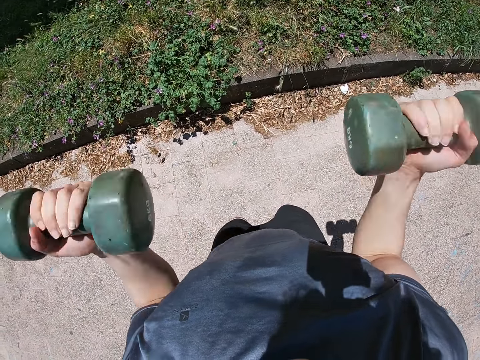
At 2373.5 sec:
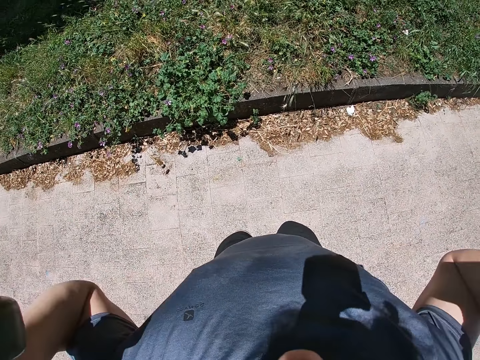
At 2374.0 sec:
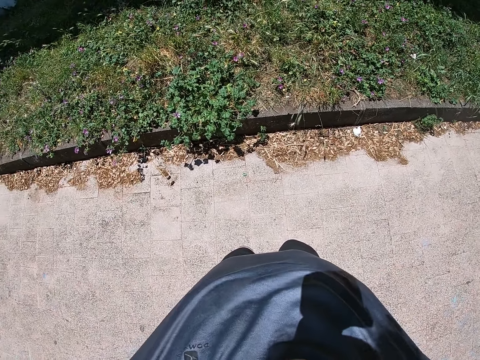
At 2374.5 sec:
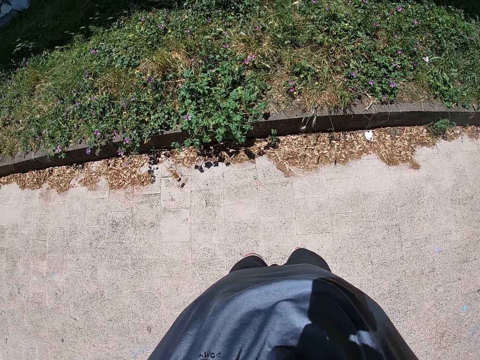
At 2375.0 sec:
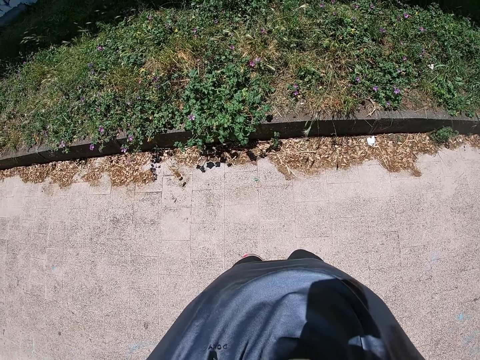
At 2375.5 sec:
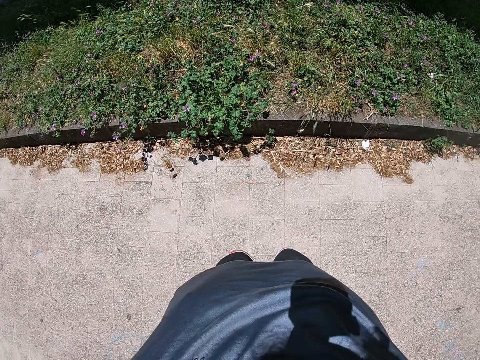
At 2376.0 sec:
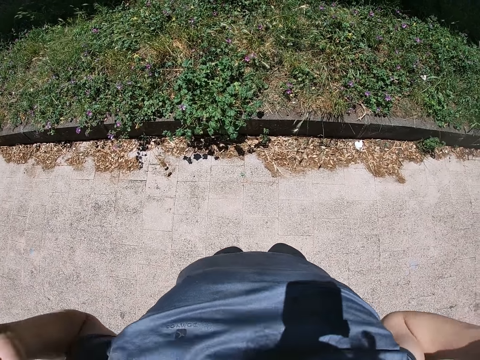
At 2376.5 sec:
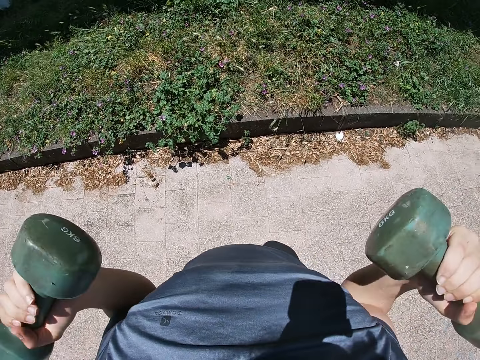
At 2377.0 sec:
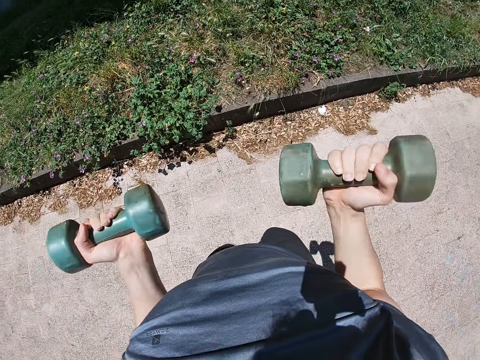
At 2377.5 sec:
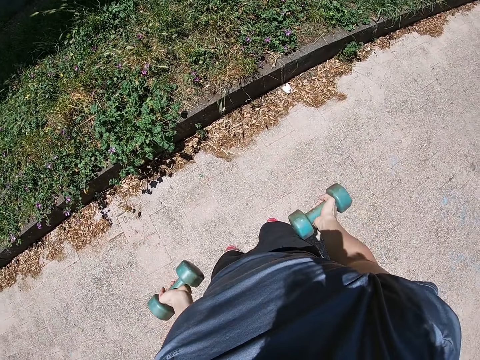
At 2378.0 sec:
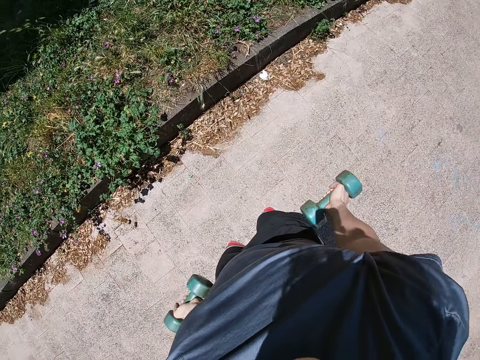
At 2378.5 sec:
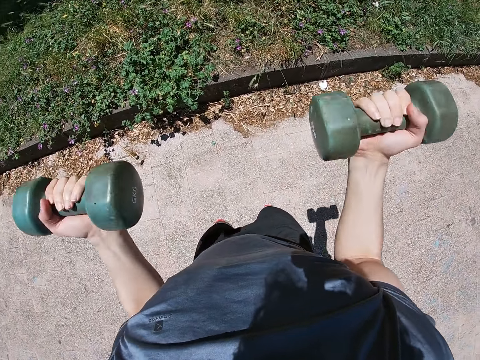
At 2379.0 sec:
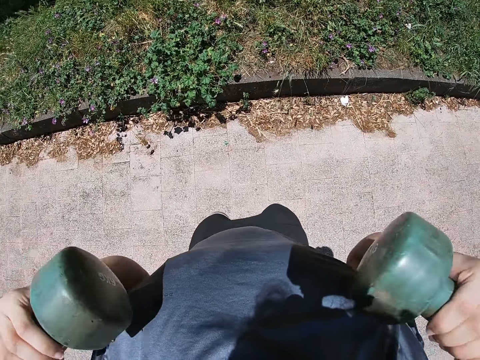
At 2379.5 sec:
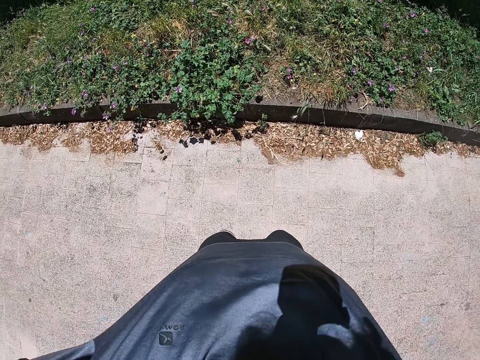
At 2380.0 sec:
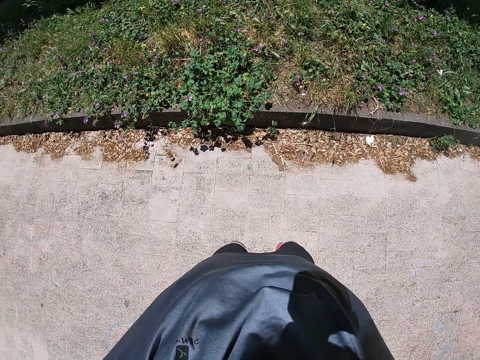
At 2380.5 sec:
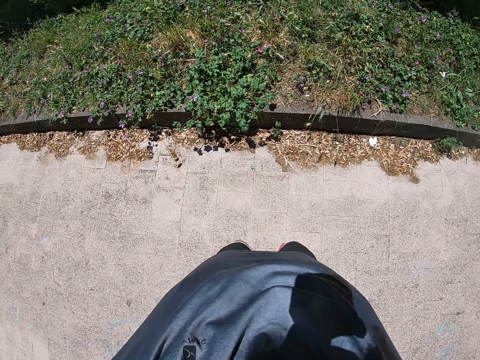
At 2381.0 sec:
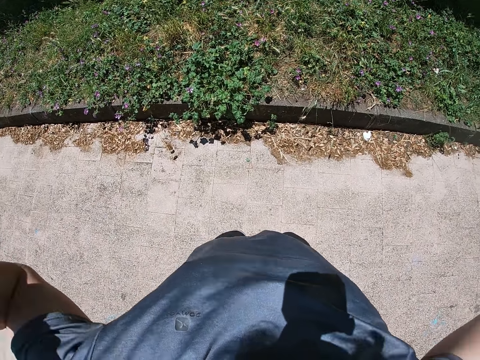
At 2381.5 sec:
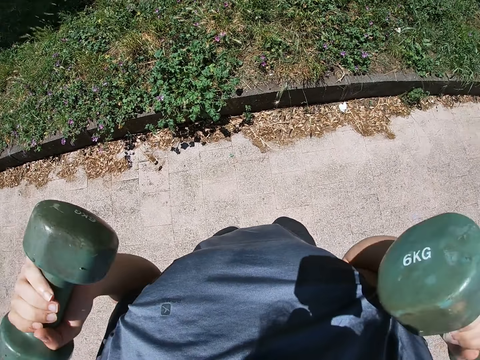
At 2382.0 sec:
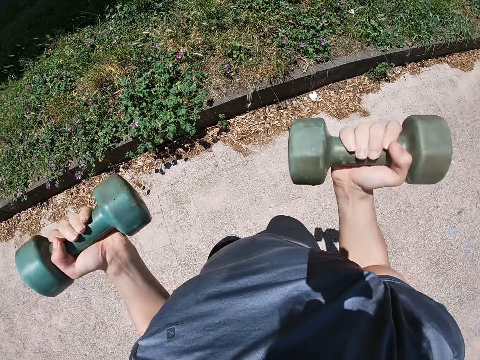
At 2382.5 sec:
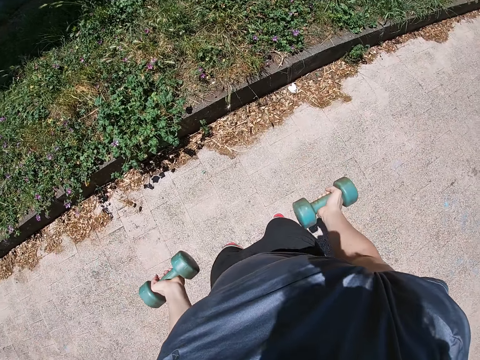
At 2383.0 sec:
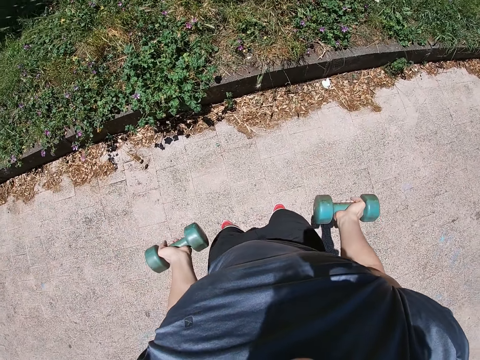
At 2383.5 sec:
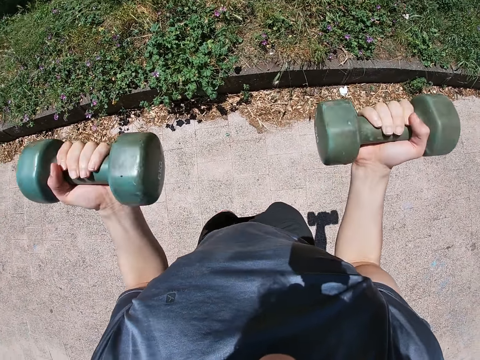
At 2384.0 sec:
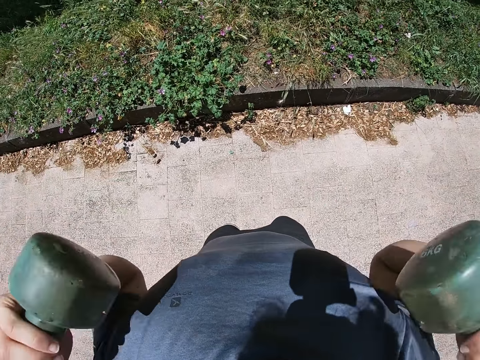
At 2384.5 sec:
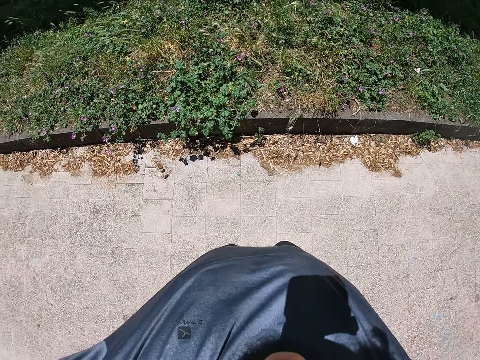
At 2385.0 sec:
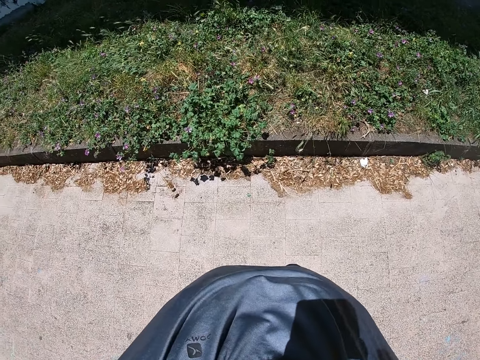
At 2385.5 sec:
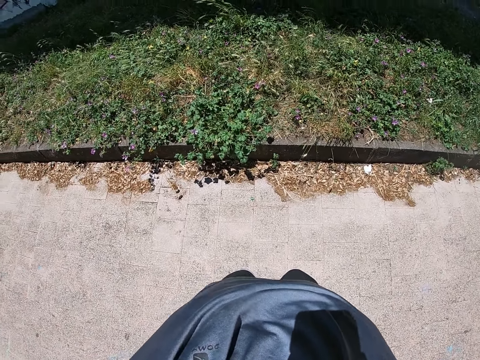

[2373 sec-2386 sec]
The camera wearer lifts the dumbbells towards his chest with both hands. He stretches both hands sideways with the dumbbells in them. He lowers the dumbbells with both hands. He lifts the dumbbells towards his chest with both hands. He stretches both hands sideways with the dumbbells in them. He lowers the dumbbells with both hands. He lifts the dumbbells towards his chest with both hands. He stretches both hands sideways with the dumbbells in them.

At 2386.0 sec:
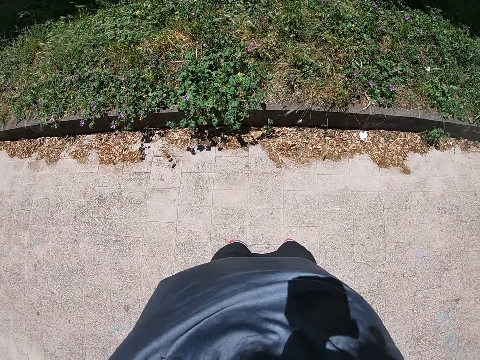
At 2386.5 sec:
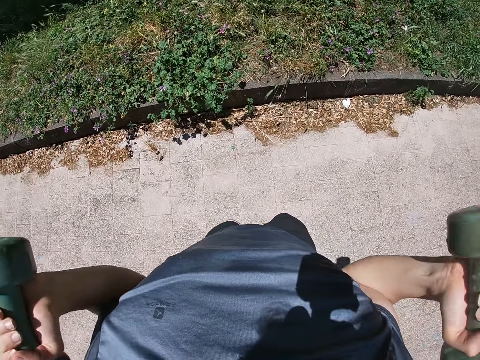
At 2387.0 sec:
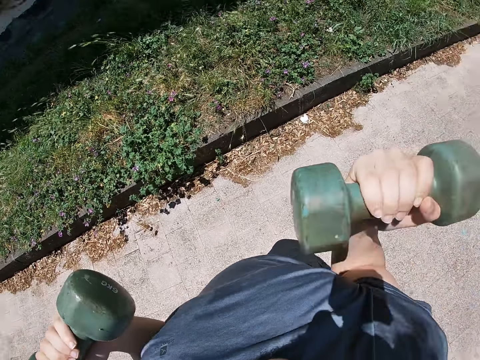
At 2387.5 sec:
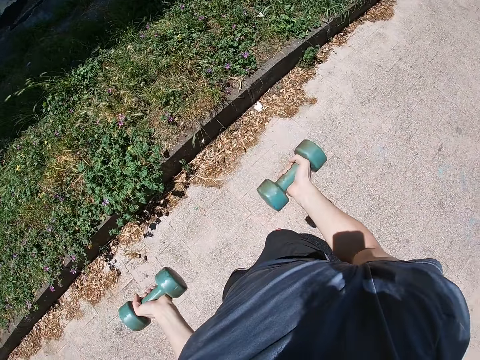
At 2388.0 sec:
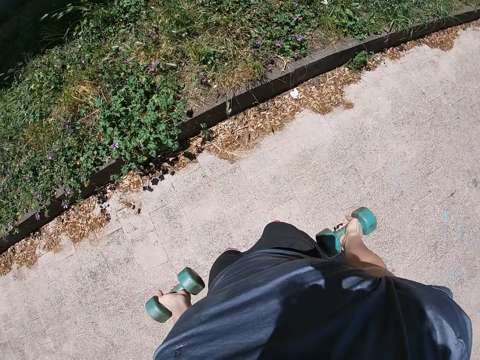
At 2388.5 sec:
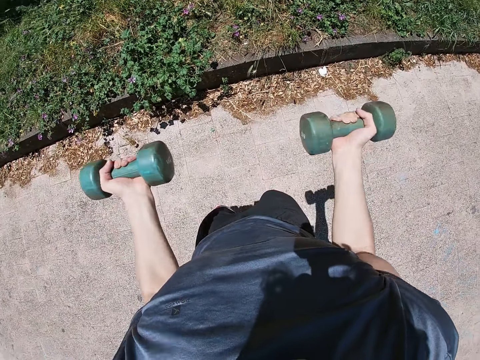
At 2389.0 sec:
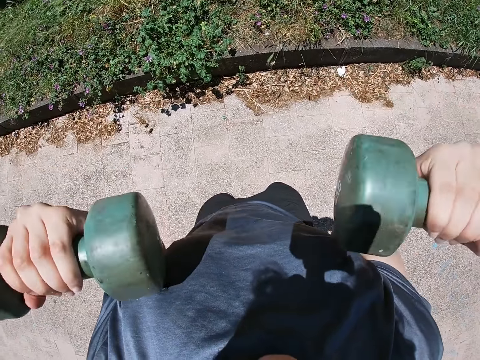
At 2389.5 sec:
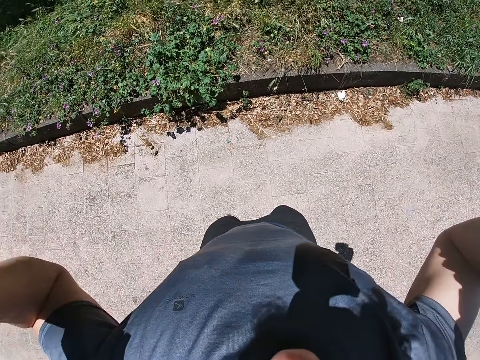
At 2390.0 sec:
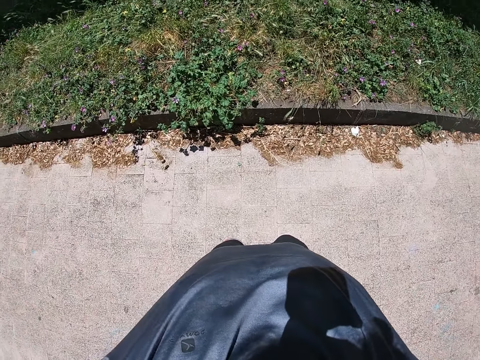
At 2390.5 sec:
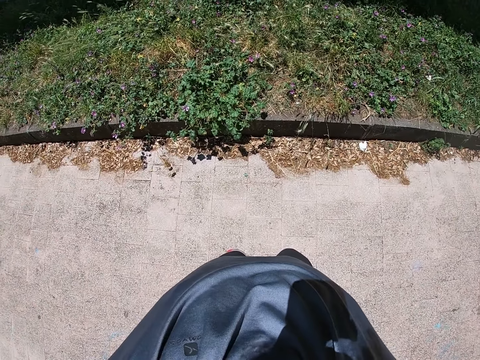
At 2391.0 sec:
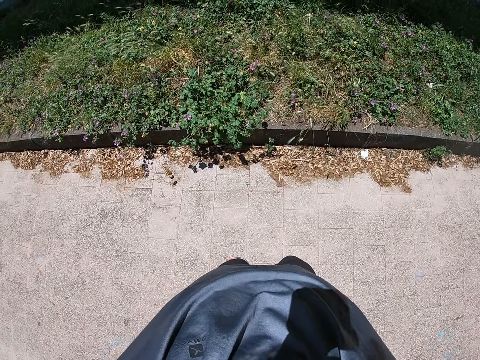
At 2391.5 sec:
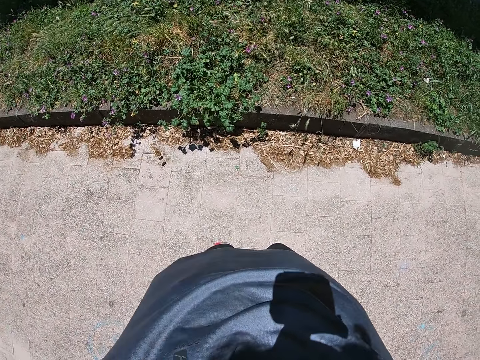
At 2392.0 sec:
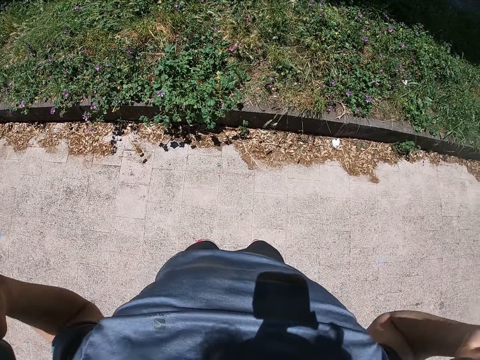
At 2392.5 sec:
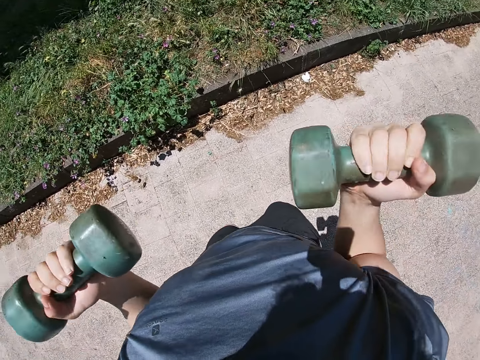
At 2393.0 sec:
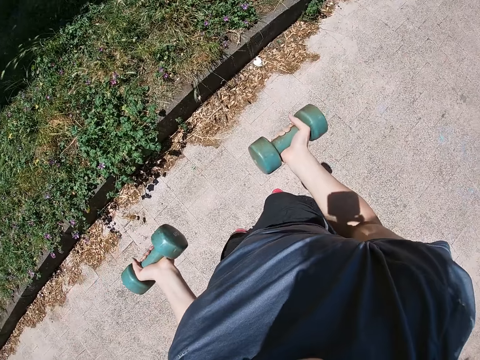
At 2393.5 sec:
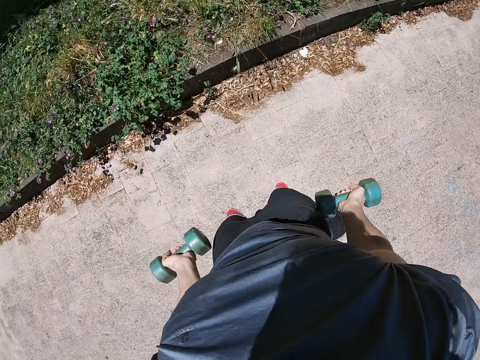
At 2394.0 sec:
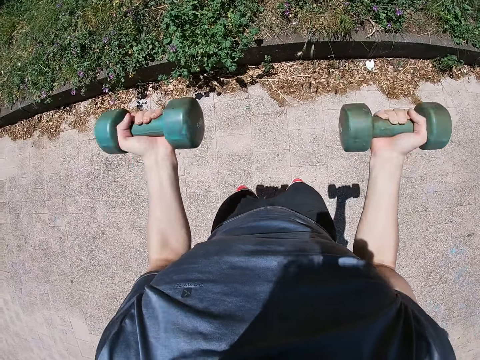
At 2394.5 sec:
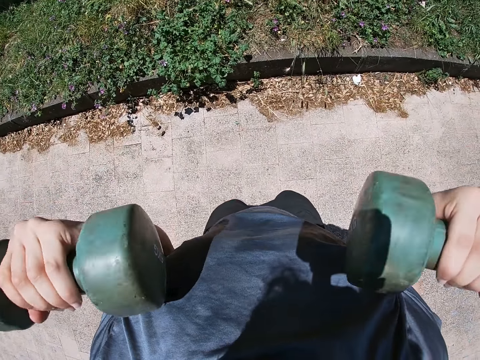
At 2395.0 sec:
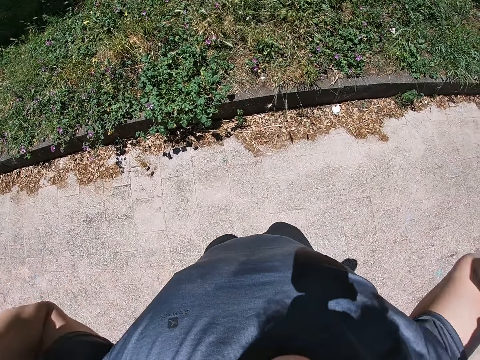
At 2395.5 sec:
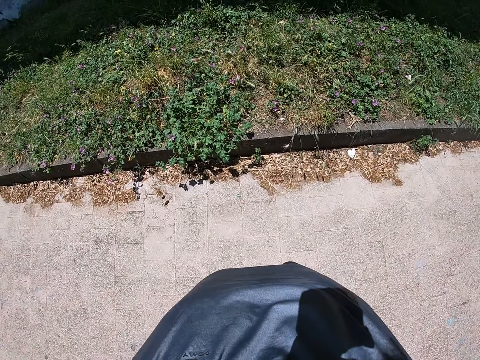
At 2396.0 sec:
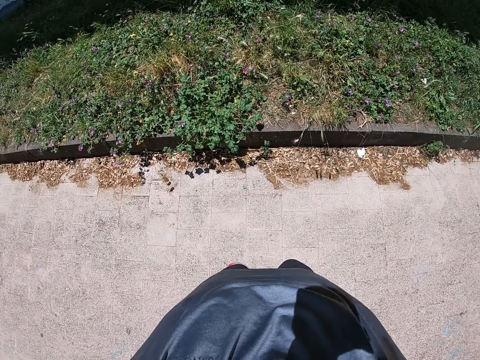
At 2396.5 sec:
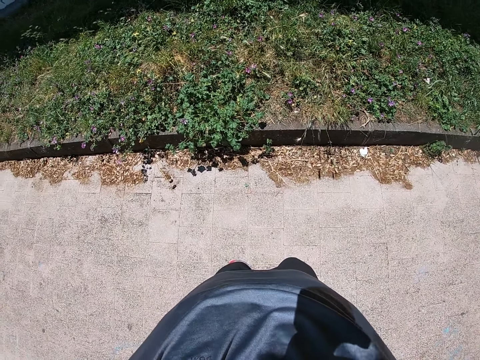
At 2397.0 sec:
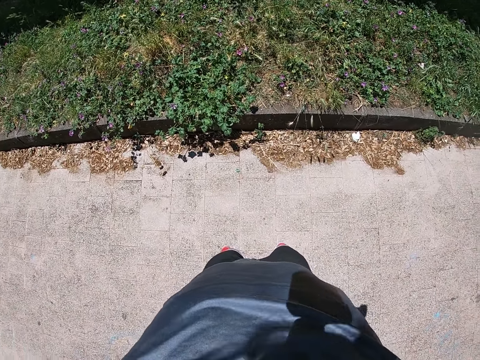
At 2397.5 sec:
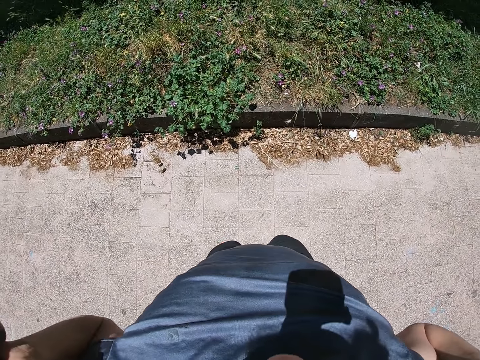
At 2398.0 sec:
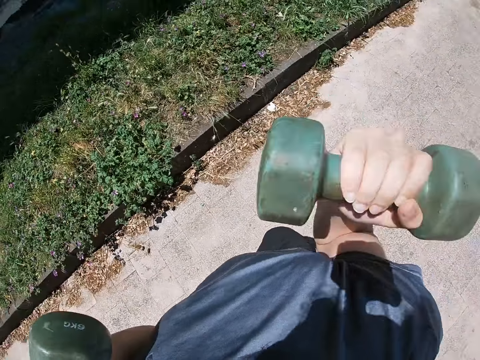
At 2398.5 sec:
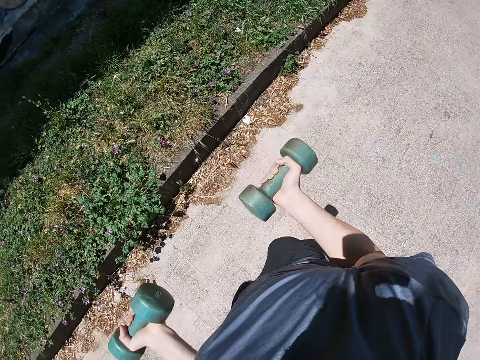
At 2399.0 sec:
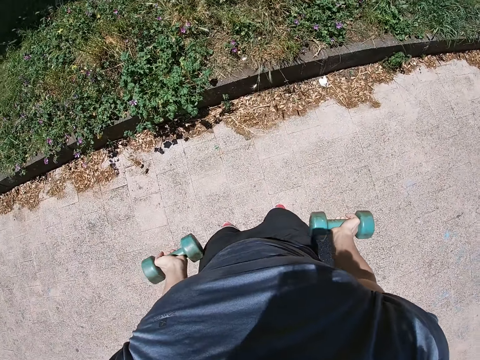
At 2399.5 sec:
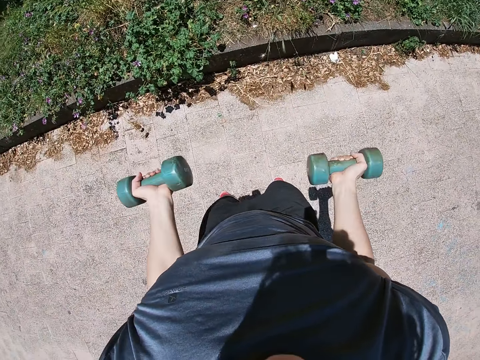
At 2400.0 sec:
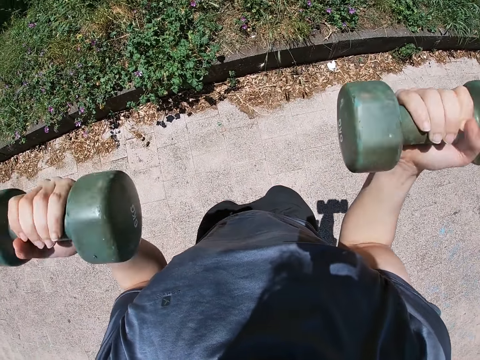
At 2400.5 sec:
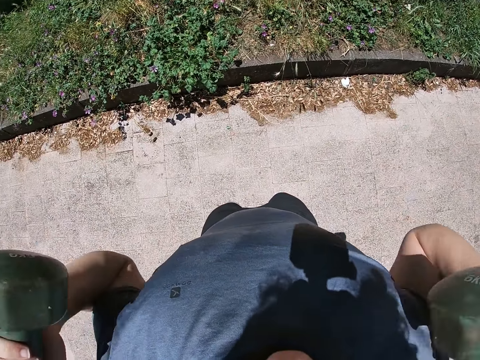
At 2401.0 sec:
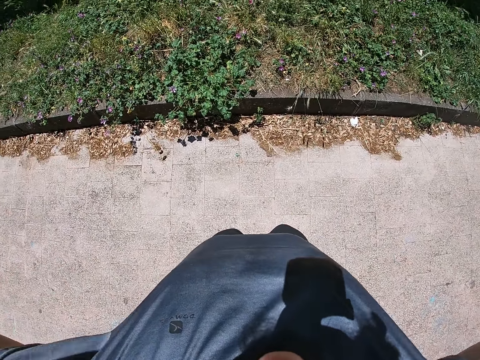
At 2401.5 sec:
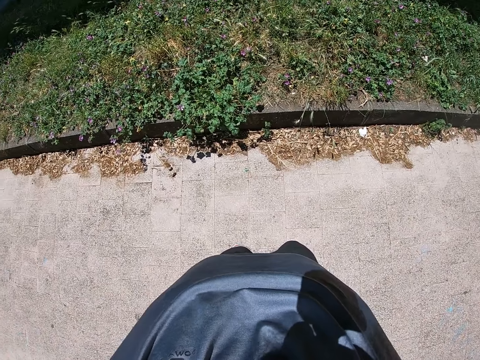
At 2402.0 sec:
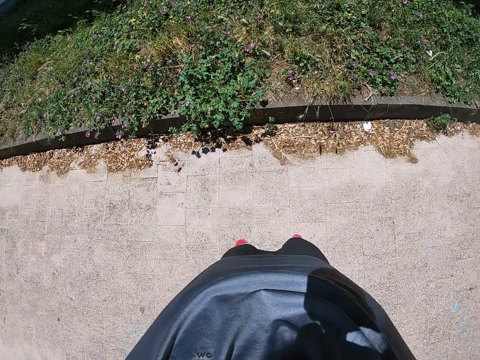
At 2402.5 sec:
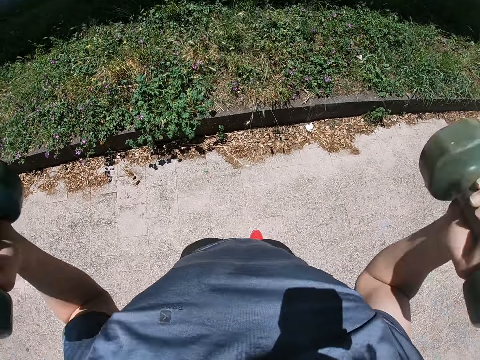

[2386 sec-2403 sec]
The camera wearer lowers the dumbbells with both hands. He lifts the dumbbells towards his chest with both hands. He stretches both hands sideways with the dumbbells in them. He lowers the dumbbells with both hands. He lifts the dumbbells towards his chest with both hands. He stretches both hands sideways with the dumbbells in them. He lowers the dumbbells with both hands. He lifts the dumbbells towards his chest with both hands. He stretches both hands sideways with the dumbbells in them.
